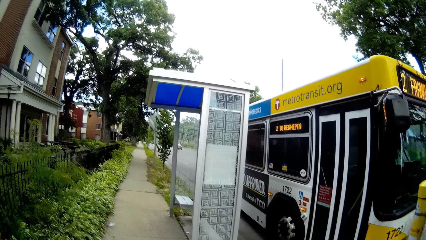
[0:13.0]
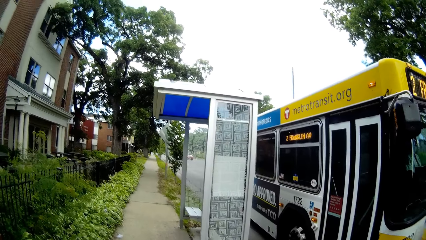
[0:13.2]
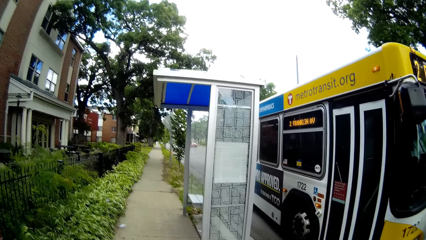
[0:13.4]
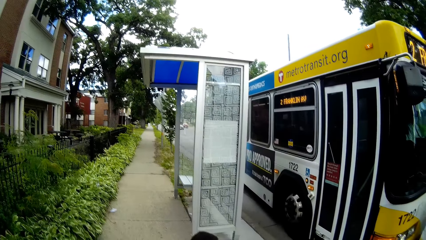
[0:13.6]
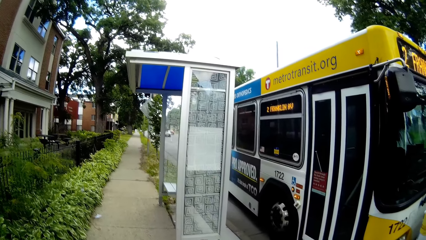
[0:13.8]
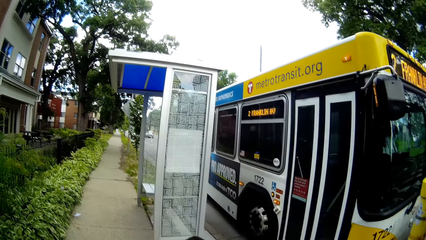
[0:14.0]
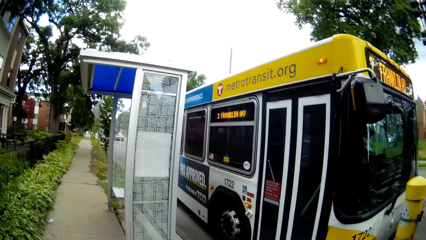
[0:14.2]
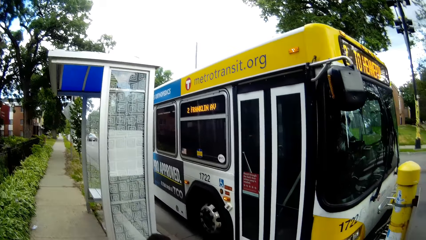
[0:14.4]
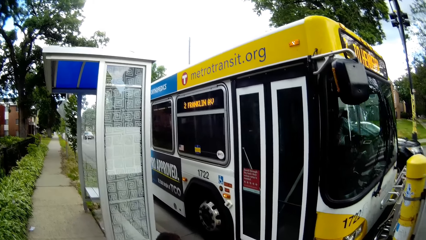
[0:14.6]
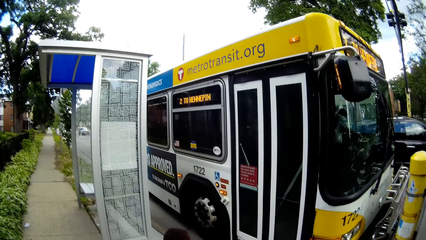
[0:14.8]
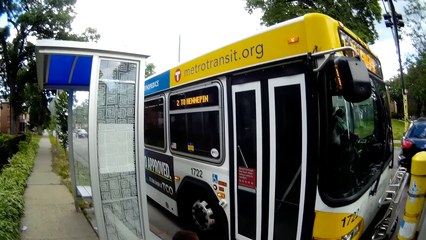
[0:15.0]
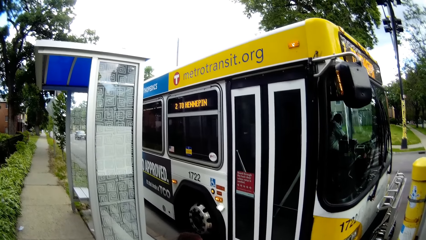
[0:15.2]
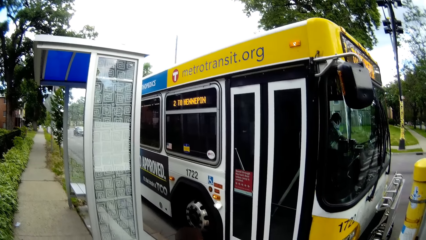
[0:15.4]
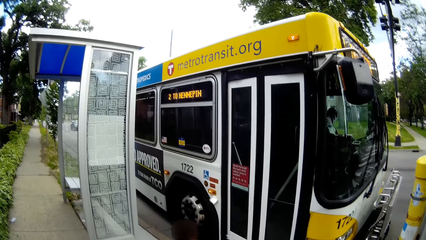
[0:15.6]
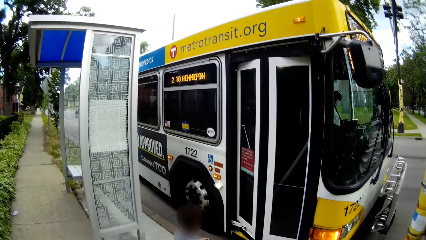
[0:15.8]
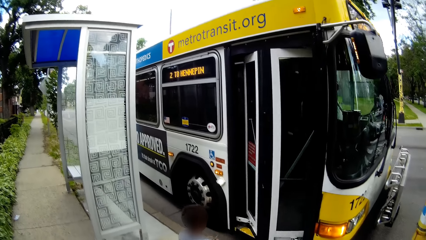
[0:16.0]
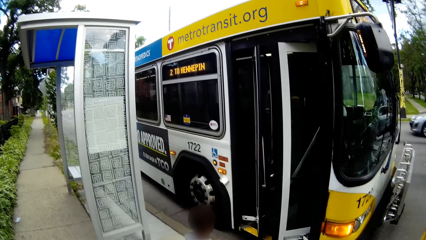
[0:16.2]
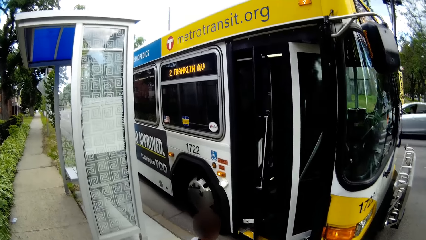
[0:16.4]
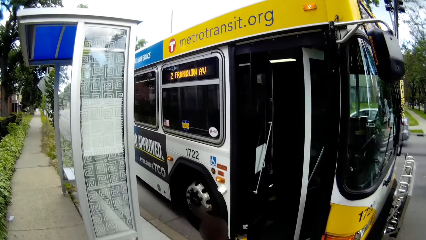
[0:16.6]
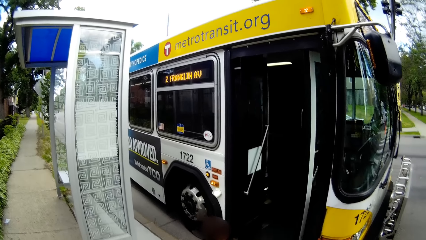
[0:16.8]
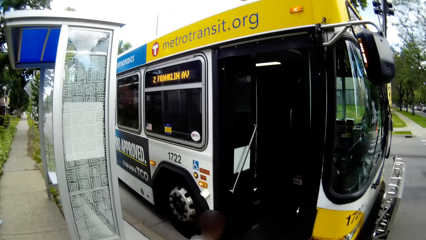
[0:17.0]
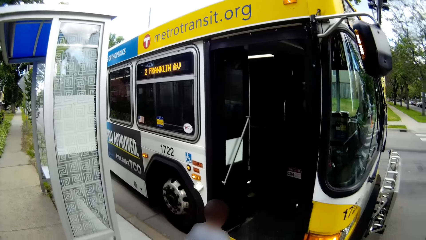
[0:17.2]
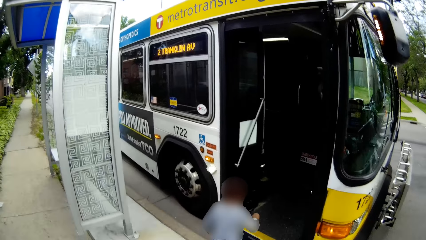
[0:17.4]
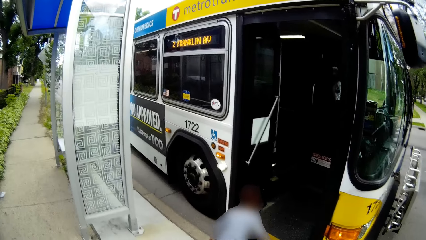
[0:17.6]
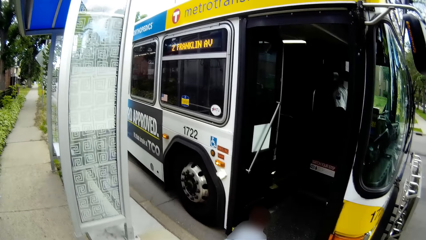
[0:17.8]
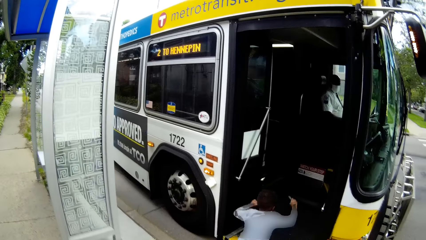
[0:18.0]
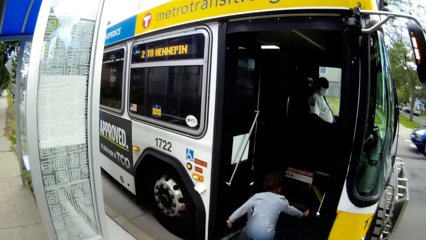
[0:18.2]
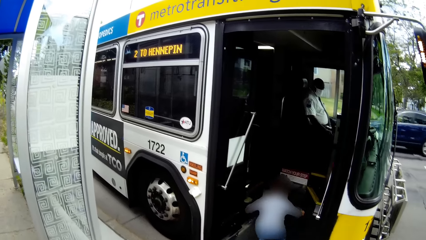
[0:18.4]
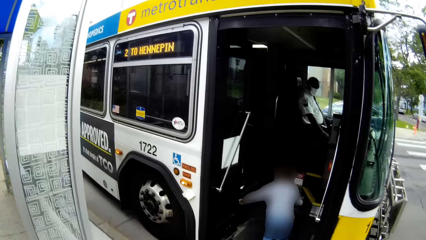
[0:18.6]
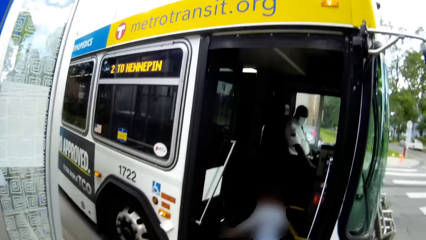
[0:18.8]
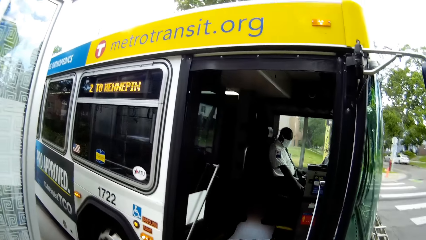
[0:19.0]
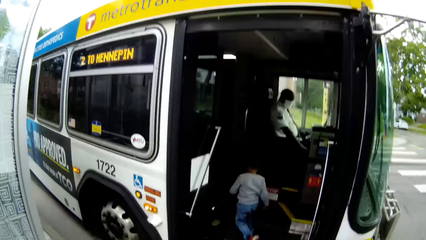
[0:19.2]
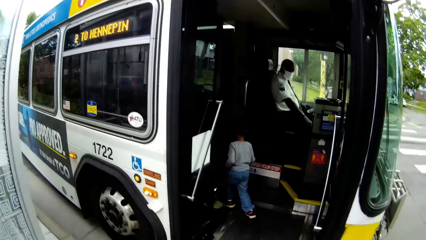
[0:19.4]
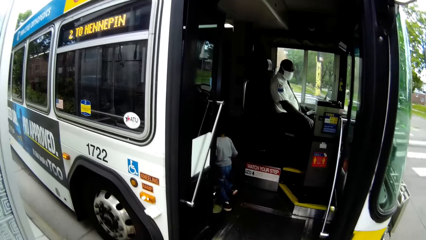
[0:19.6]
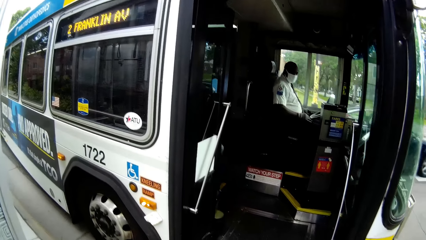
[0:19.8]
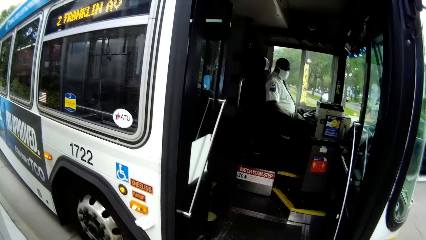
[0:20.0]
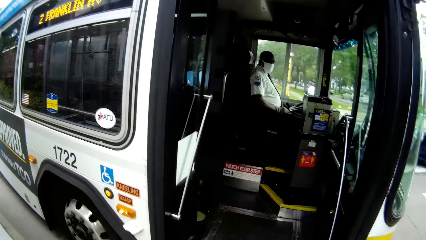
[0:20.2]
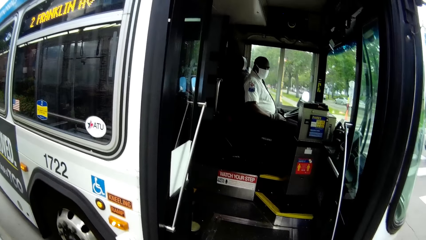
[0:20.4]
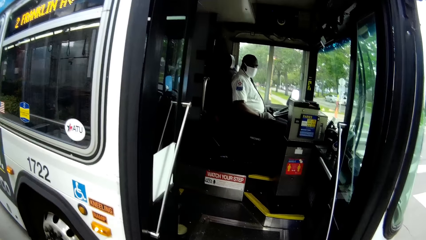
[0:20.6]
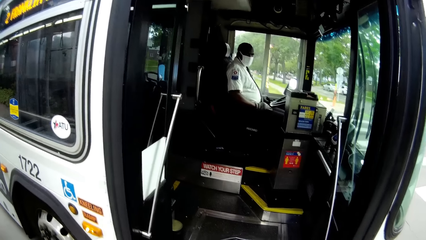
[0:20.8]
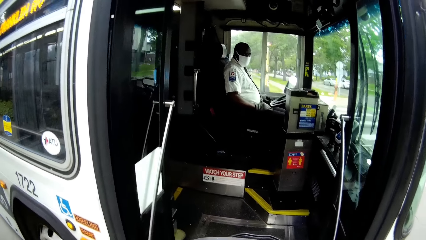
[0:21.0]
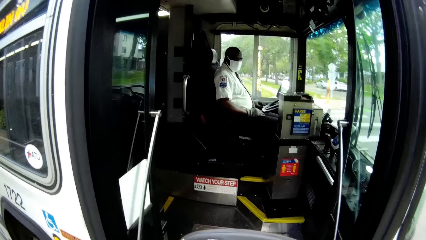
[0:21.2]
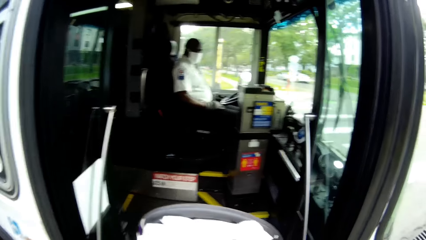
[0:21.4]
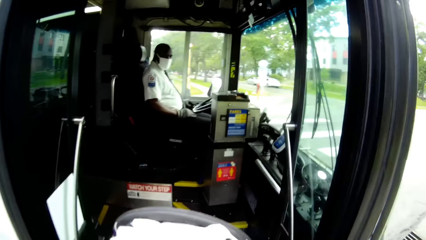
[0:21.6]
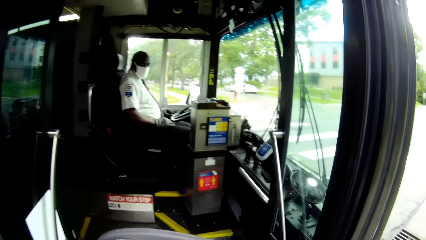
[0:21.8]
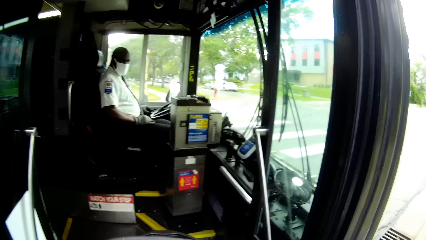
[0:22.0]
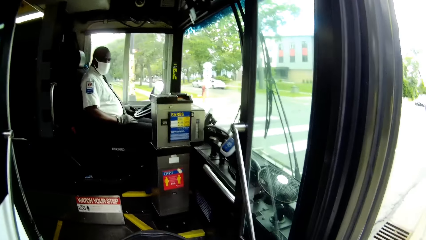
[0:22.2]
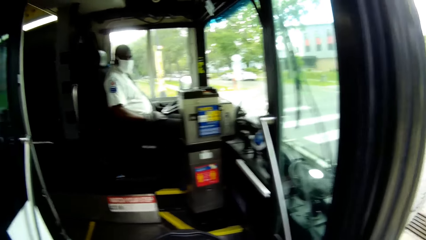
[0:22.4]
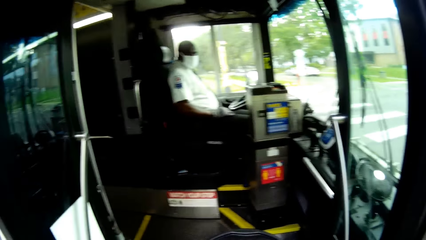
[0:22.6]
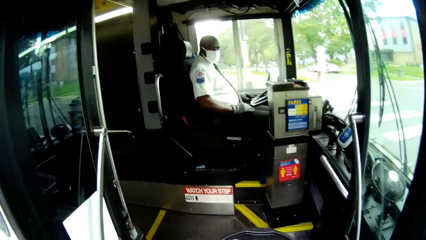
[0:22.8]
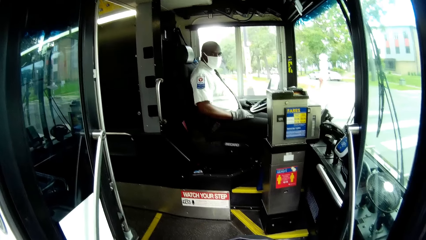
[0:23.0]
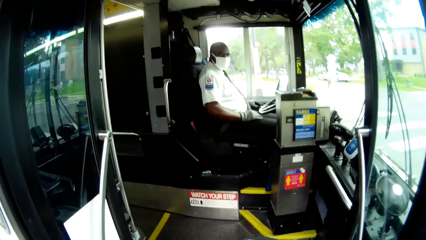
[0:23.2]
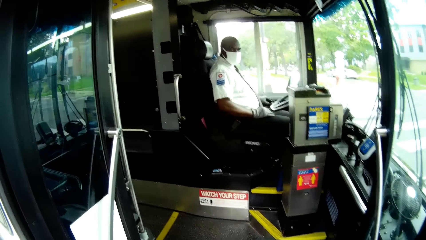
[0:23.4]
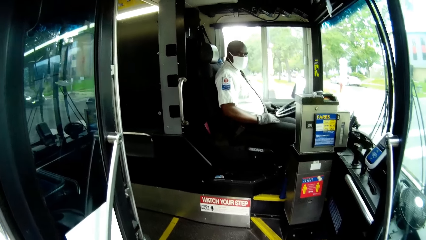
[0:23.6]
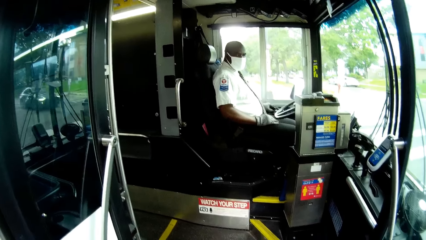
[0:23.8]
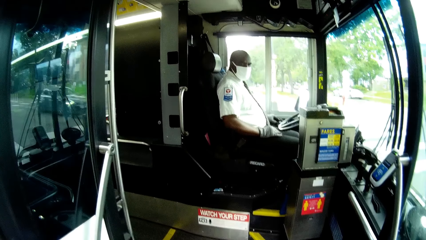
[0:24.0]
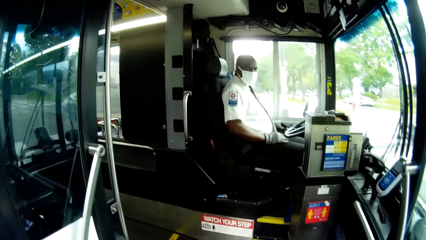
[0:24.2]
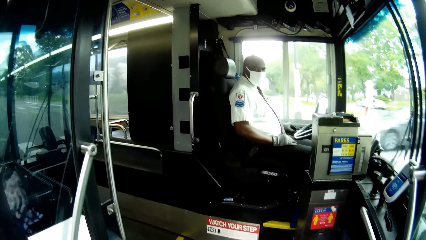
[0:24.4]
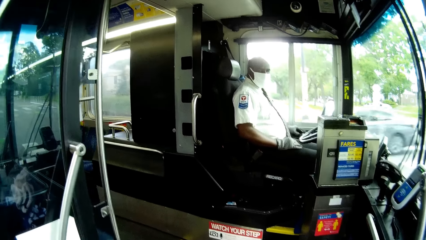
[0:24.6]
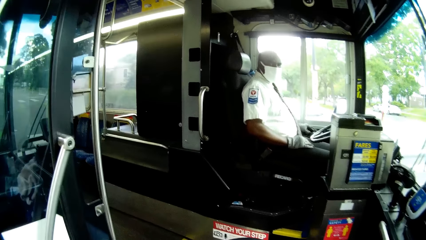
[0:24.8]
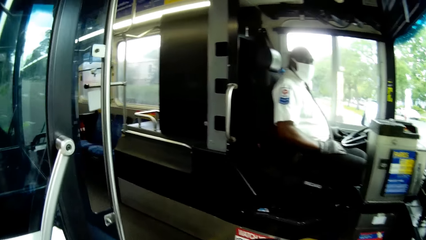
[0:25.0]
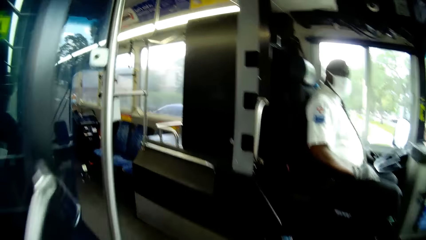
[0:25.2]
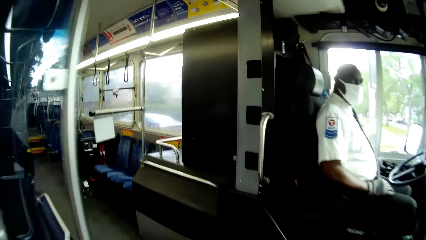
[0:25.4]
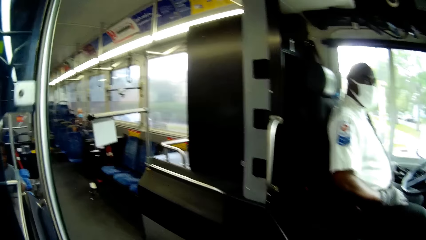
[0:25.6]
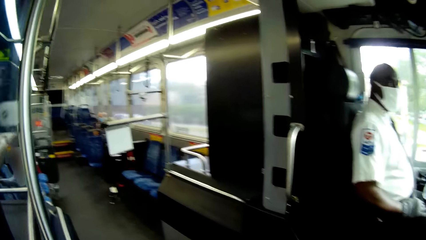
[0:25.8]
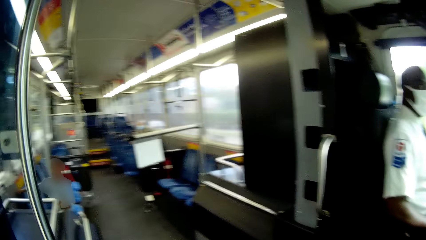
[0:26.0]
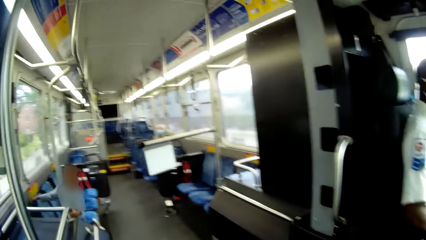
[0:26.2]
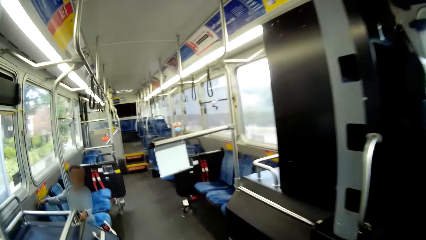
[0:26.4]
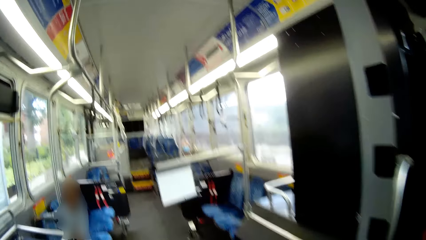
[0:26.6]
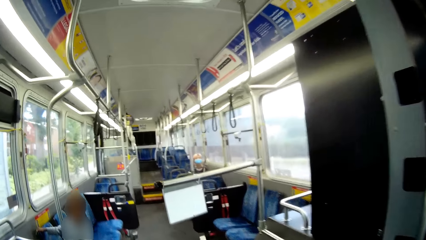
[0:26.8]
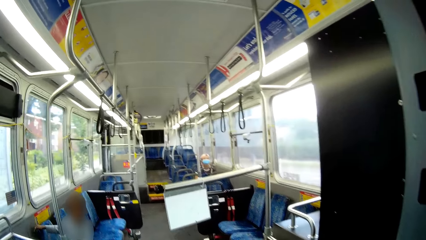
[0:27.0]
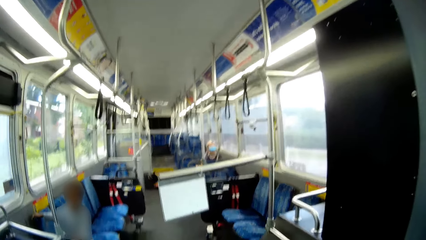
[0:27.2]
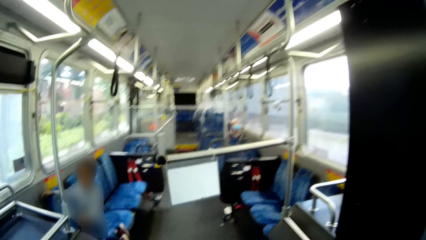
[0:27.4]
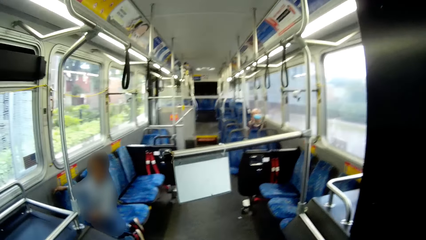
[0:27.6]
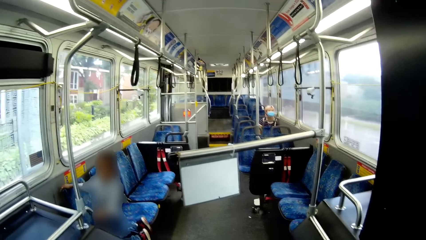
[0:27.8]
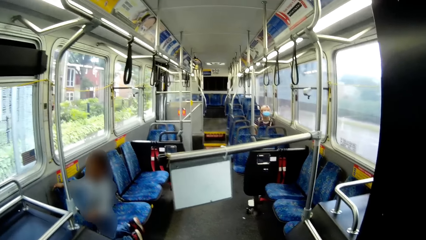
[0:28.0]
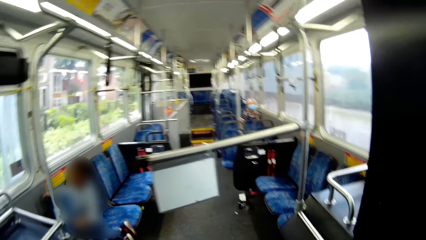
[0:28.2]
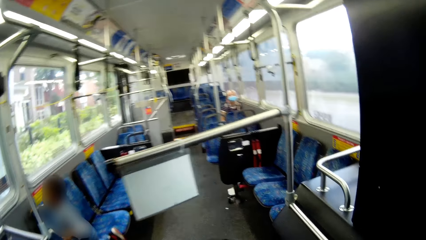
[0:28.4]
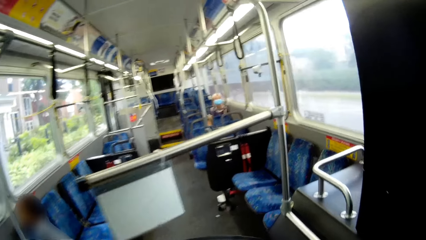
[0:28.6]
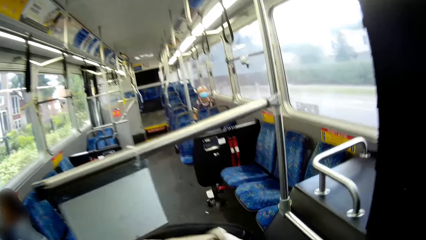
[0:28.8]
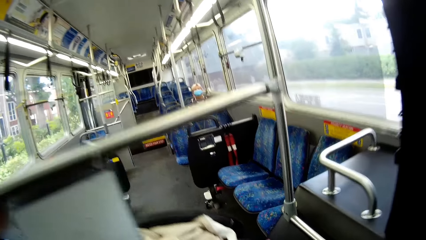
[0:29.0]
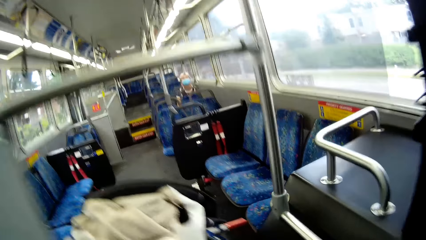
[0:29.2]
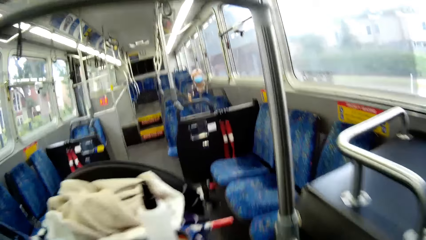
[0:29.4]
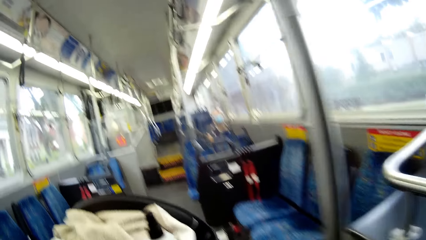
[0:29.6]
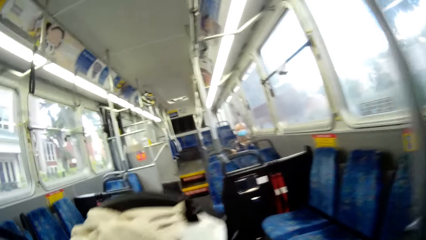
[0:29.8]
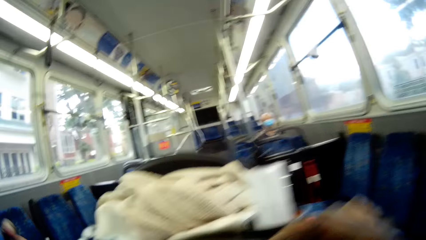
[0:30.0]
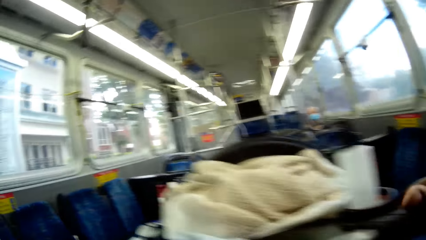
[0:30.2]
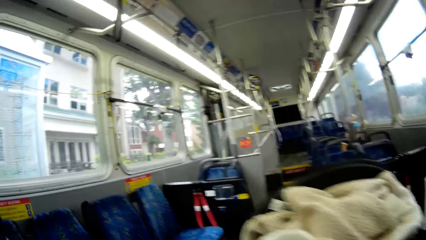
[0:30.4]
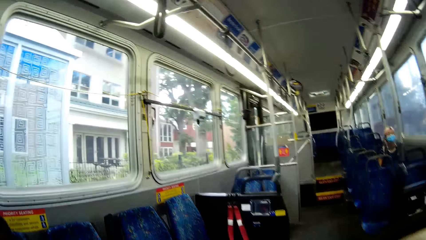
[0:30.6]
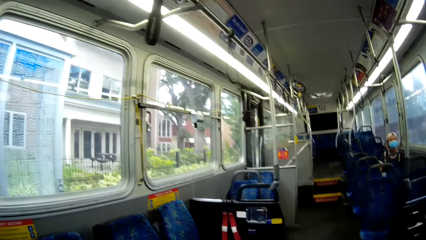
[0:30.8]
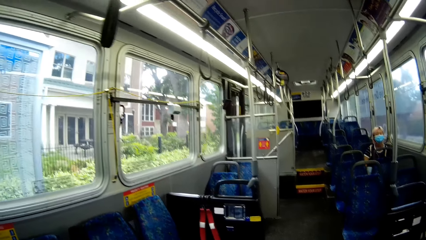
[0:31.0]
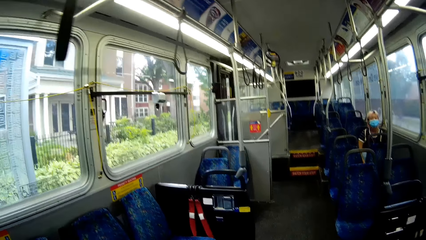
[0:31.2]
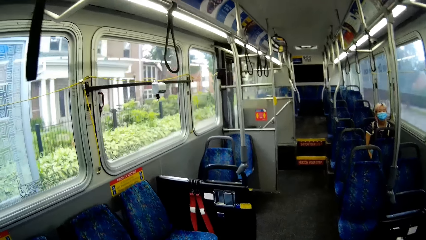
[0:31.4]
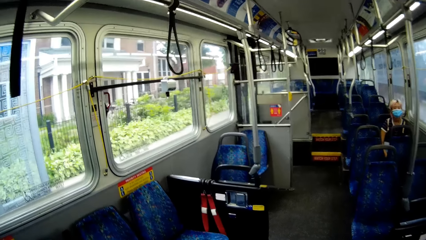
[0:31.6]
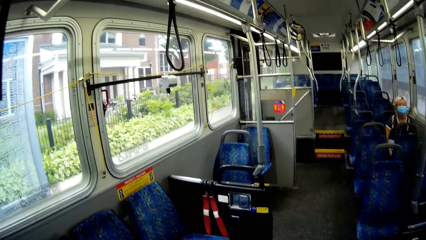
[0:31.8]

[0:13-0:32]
A man pulls a lever in the bus with his right hand. The camera wearer walks towards the bus. The boy gets on the bus. The man turns a knob on the bus dashboard with his right hand. The camera wearer gets on the bus. She holds a baby pram in her right hand. The boy holds a rail in the bus with his left hand. The camera wearer walks in the bus.
